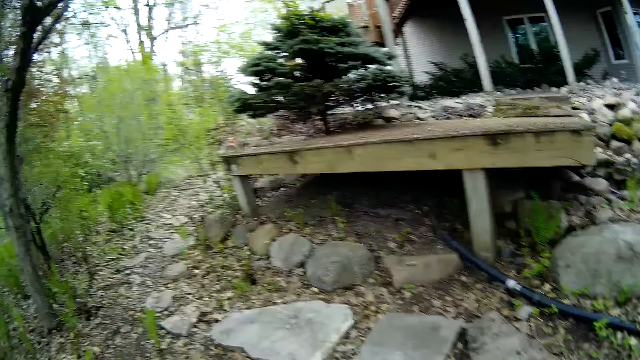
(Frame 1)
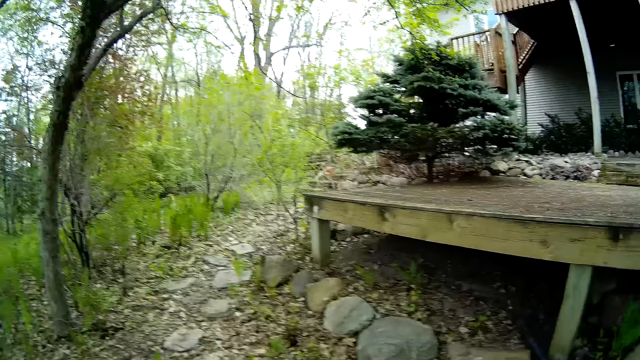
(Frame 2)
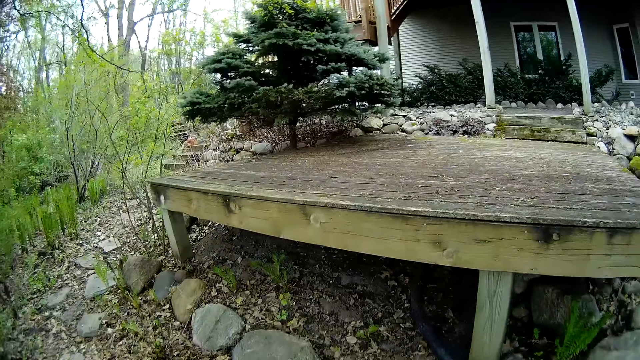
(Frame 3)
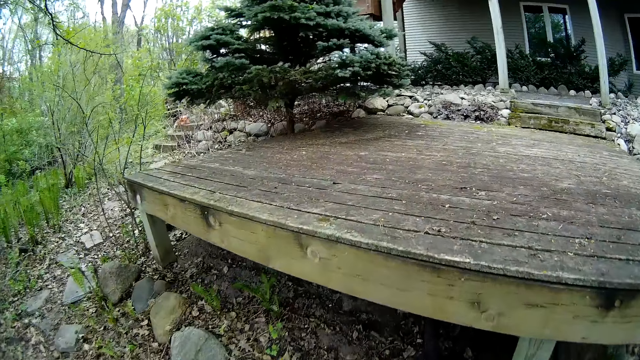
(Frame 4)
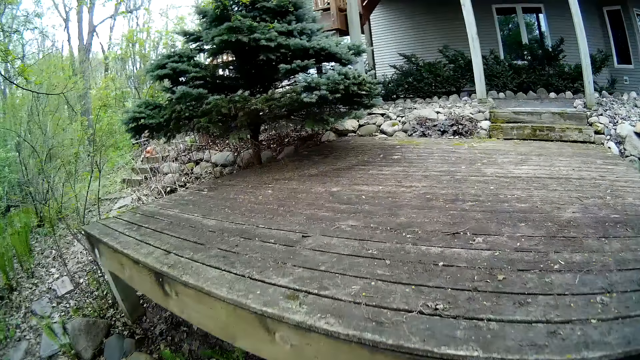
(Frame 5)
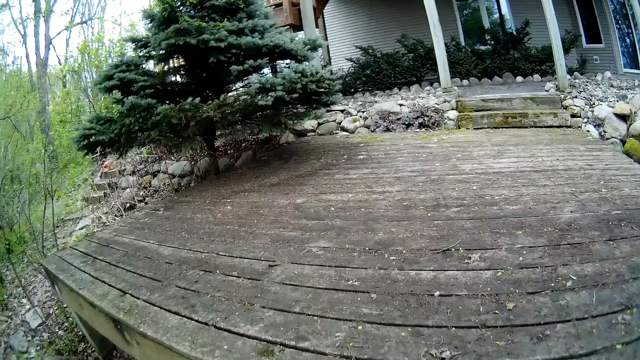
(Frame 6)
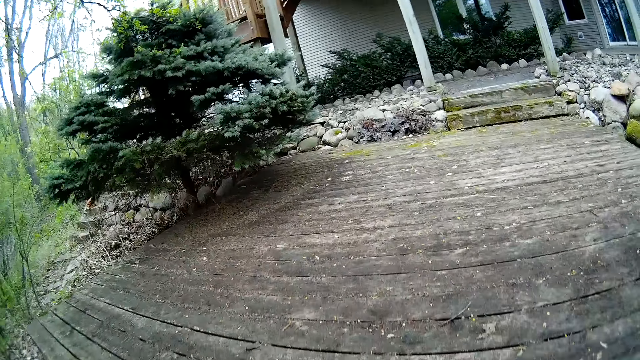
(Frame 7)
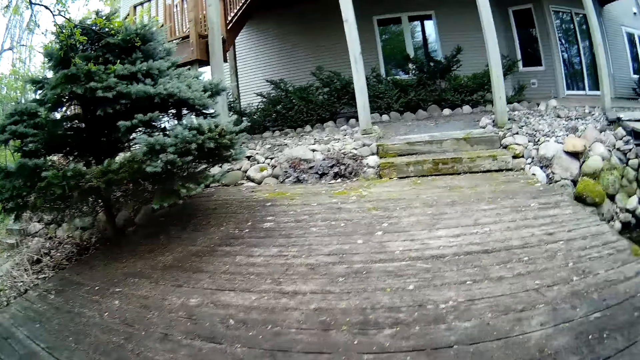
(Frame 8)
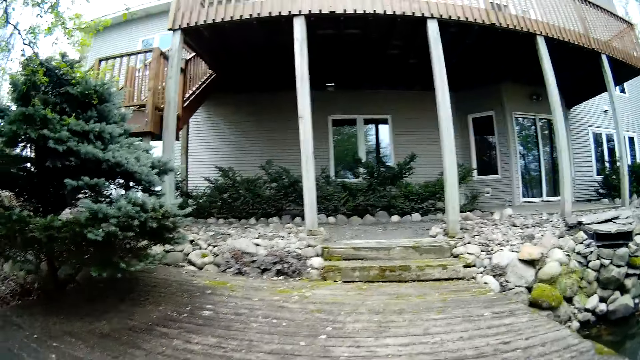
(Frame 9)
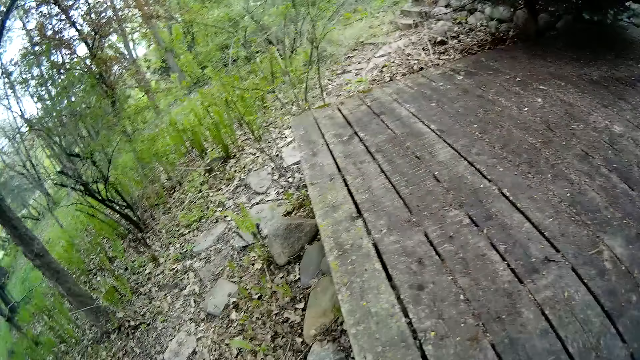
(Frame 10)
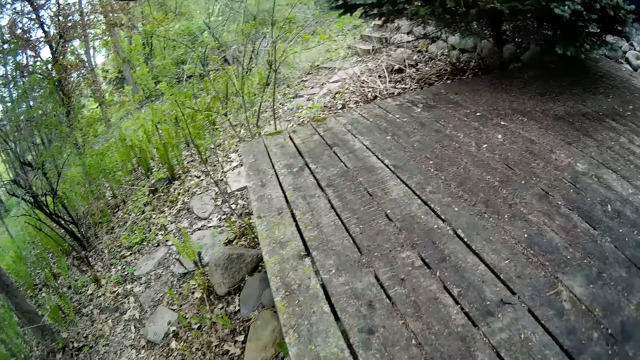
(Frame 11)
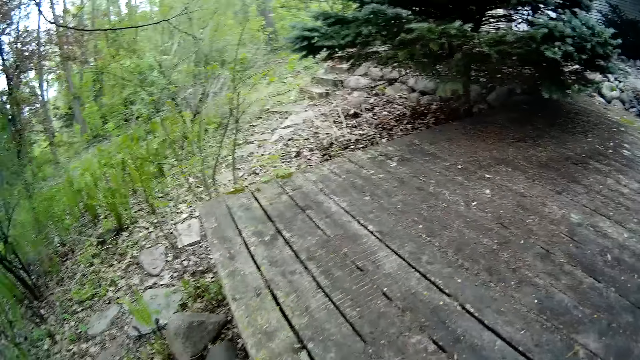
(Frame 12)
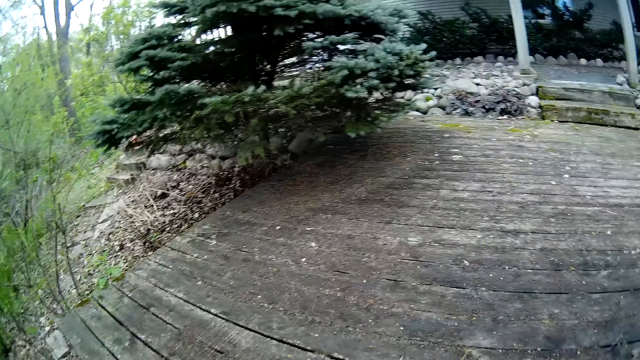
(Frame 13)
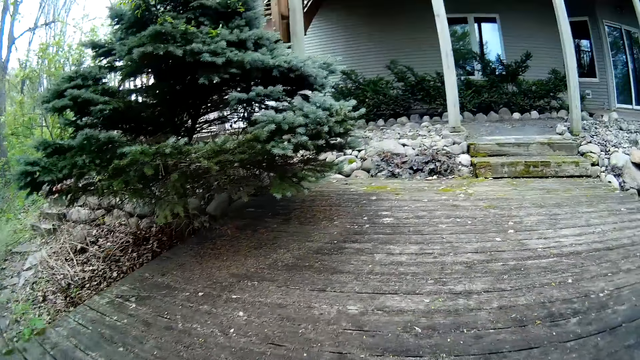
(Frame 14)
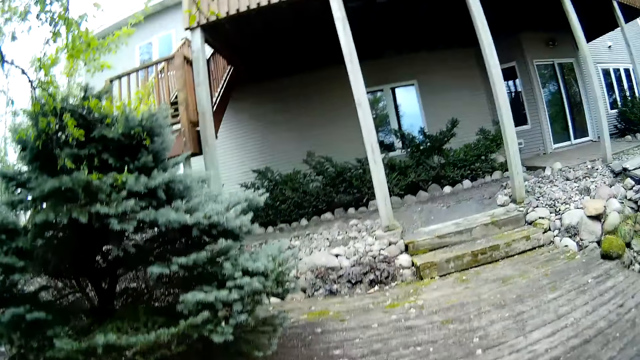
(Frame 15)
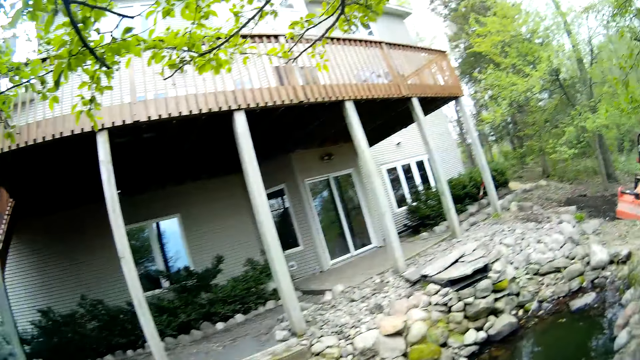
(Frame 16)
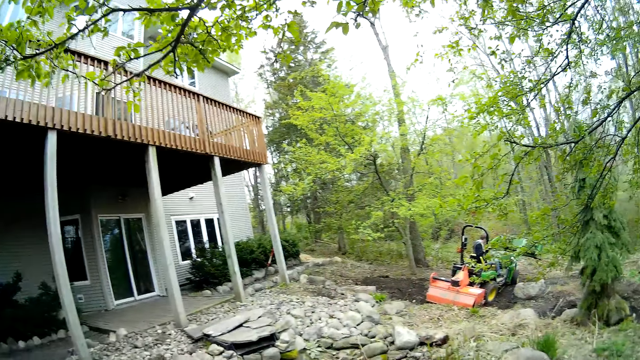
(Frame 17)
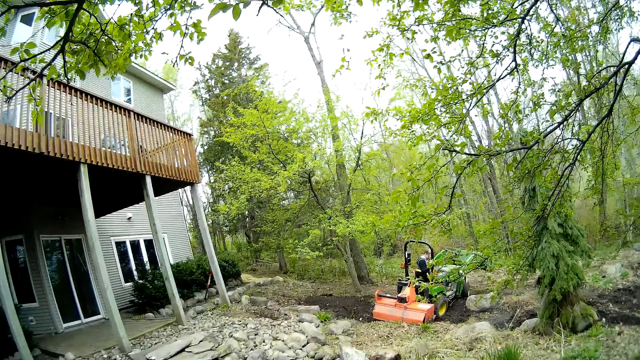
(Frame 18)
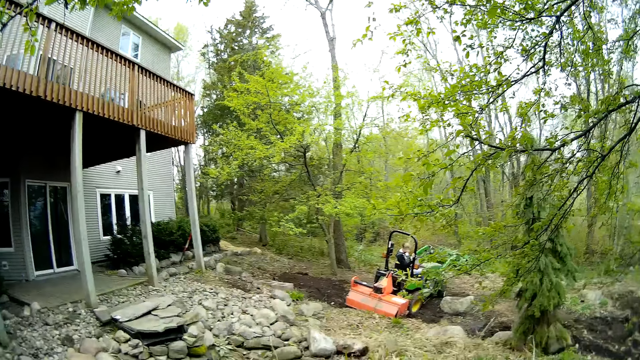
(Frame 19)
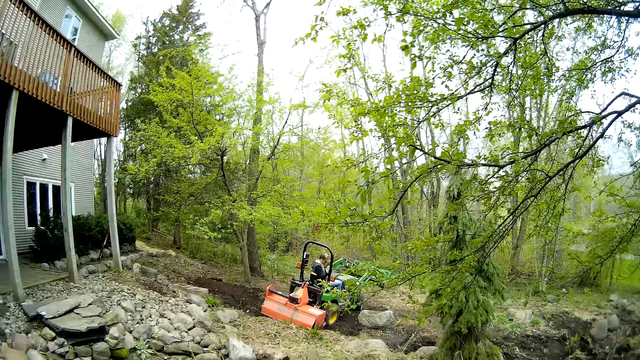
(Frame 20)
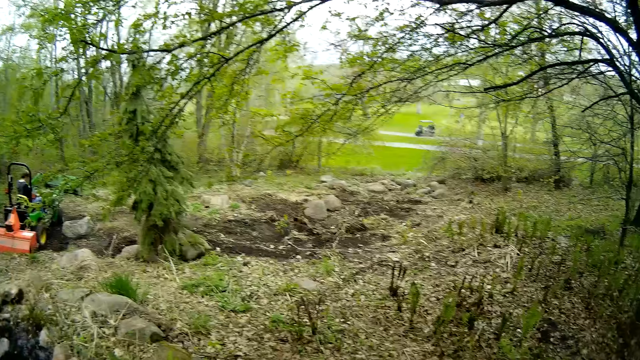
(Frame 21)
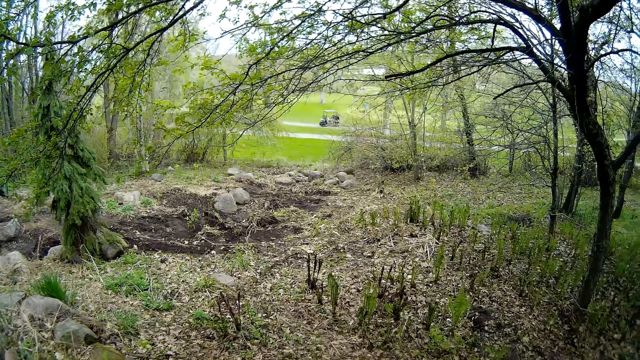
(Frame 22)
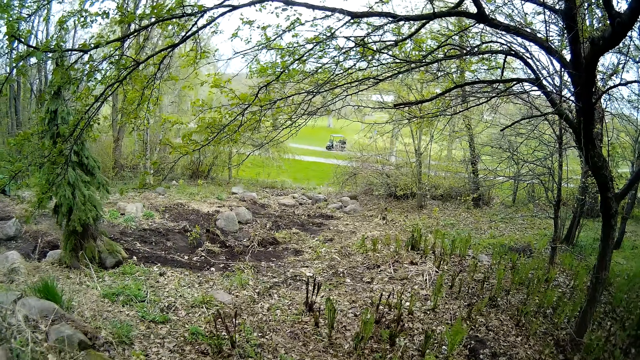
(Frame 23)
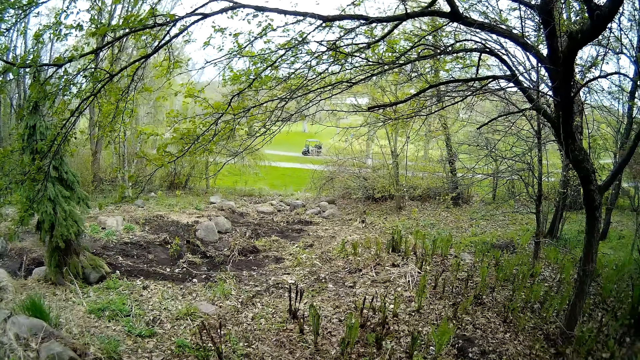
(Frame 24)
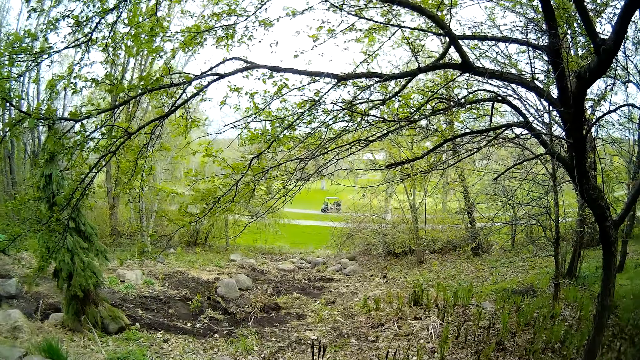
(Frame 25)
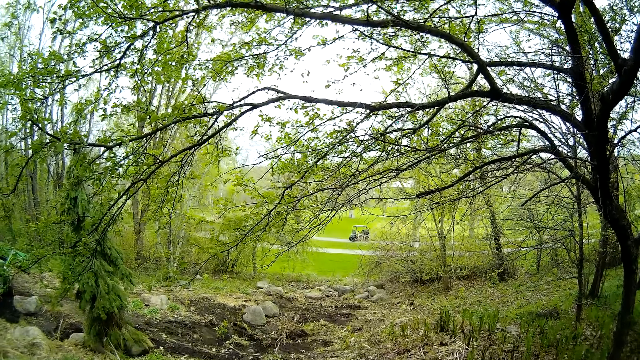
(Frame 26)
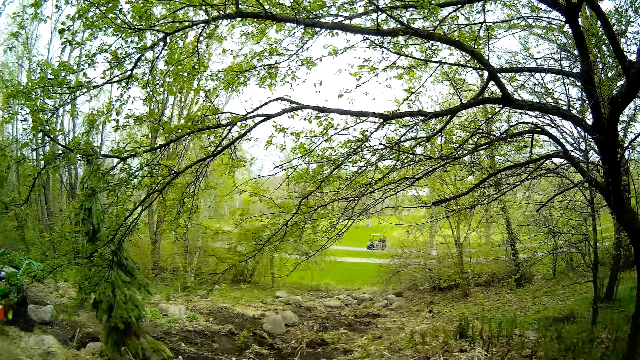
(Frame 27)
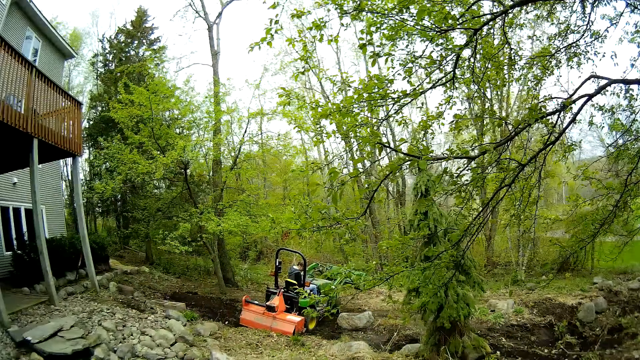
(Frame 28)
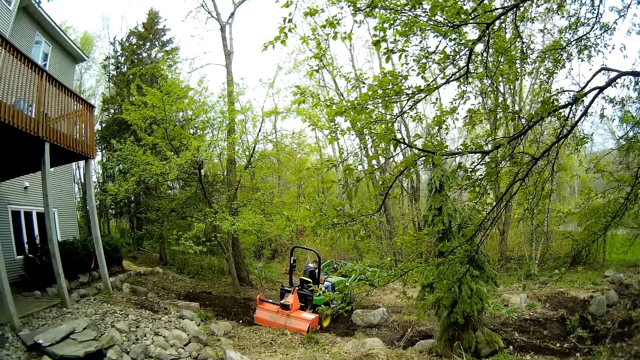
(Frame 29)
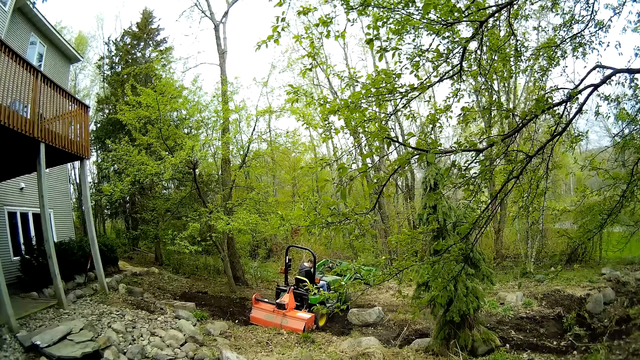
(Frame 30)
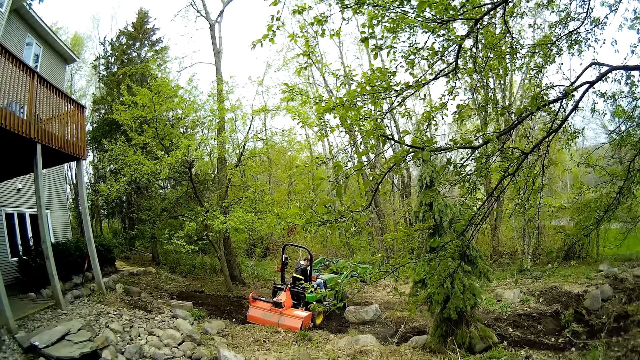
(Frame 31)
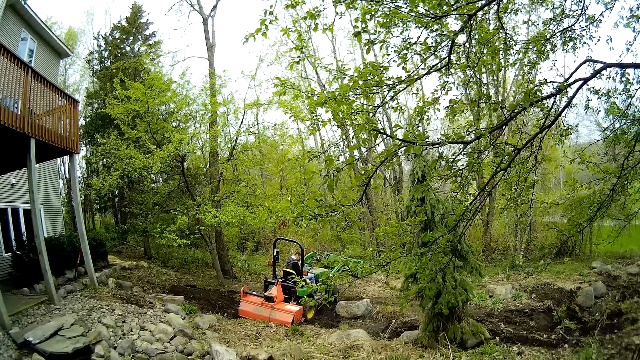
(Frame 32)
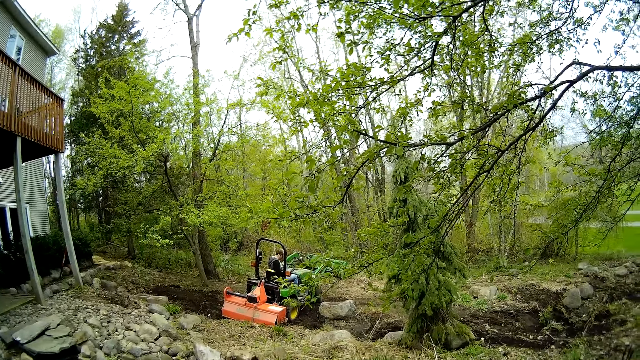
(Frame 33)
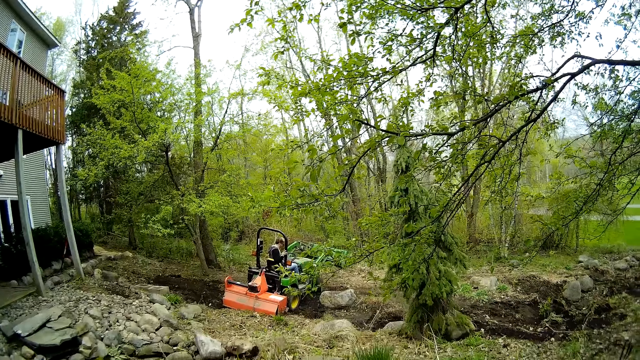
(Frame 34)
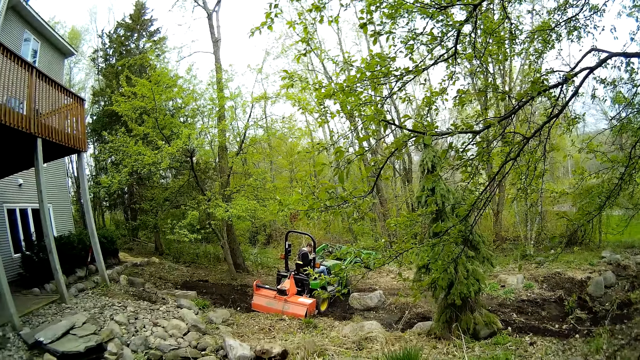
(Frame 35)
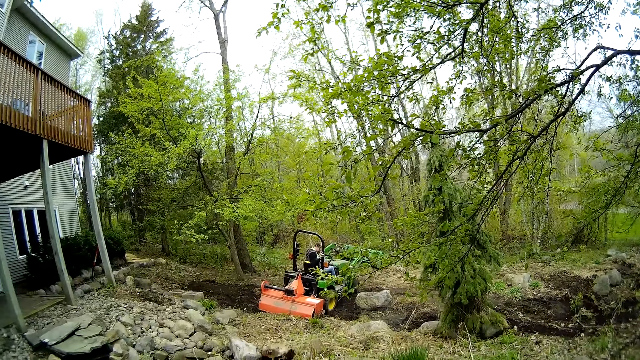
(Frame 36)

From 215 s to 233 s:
The camera wearer looks around. They walk. They look at the driver. They look around. They look at the driver.

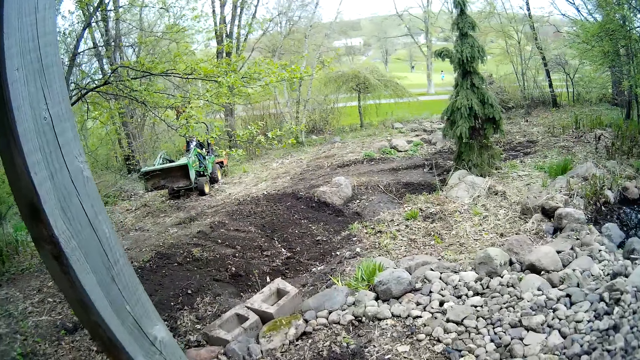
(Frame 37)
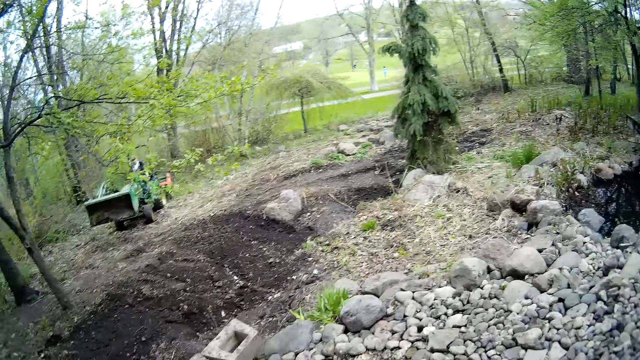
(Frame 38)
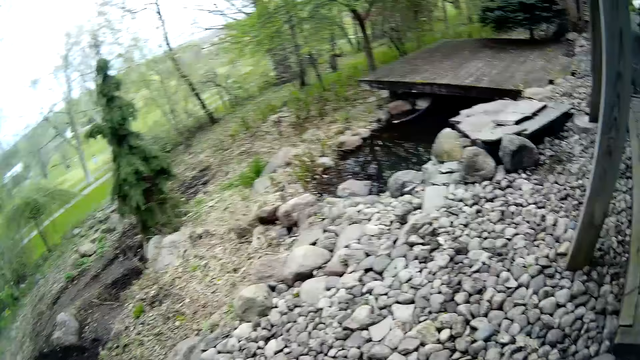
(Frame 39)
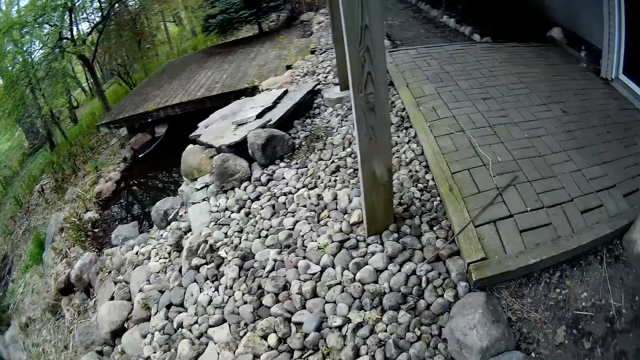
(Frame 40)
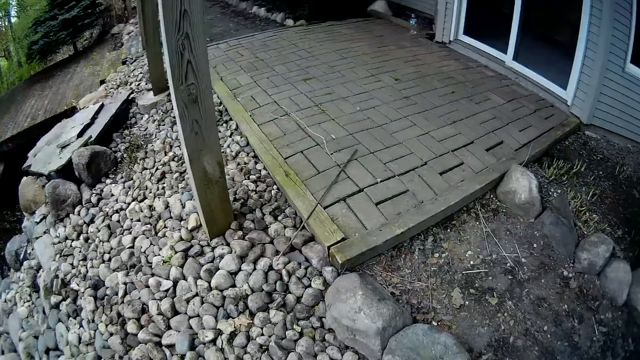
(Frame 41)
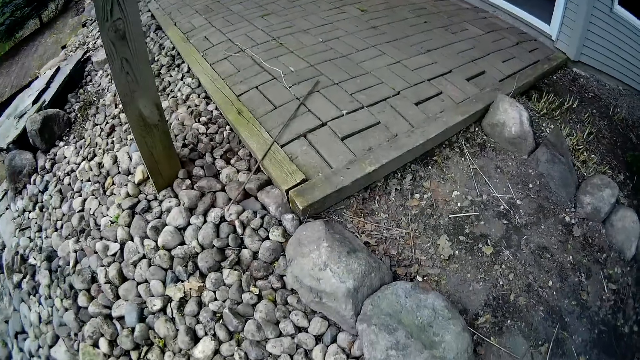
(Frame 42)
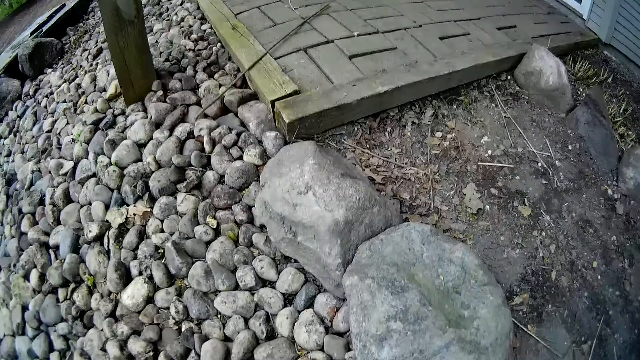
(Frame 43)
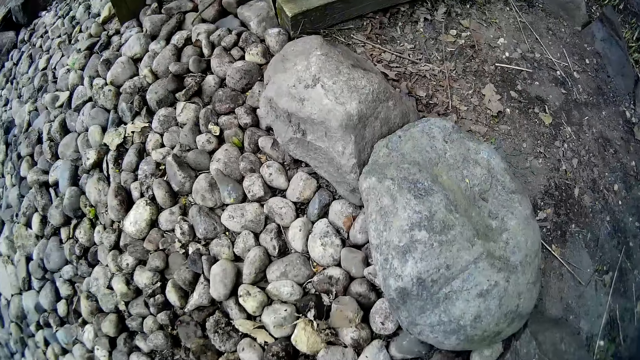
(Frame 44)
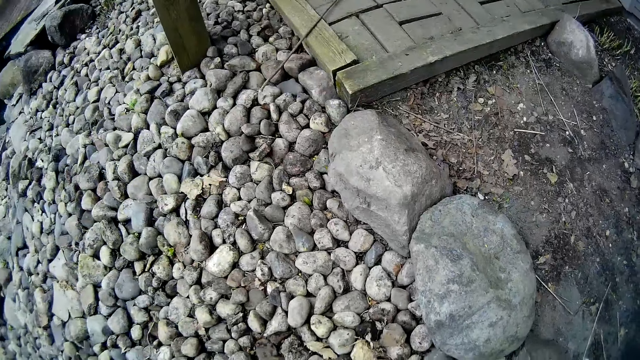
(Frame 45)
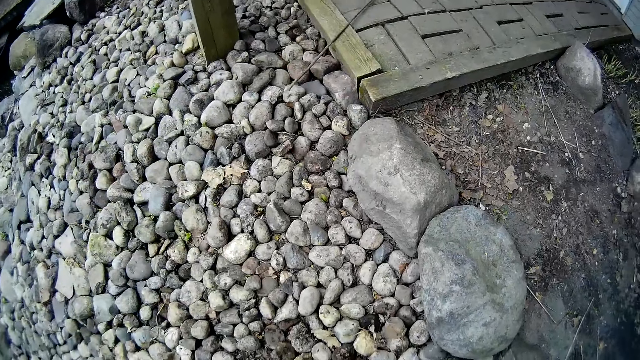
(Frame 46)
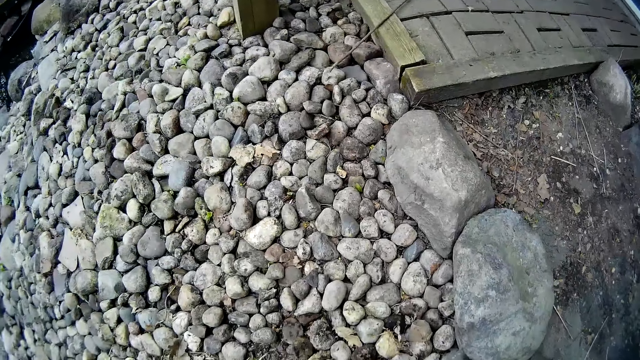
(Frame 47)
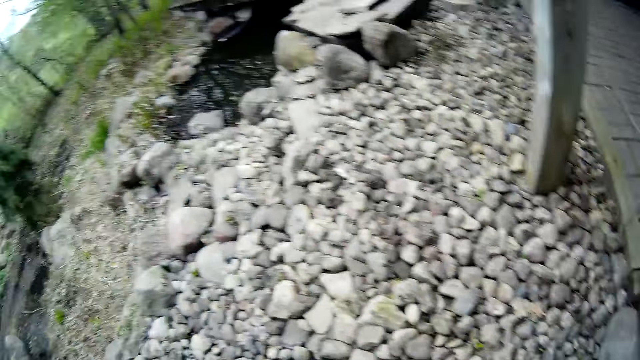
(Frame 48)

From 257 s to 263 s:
The camera wearer looks around.
